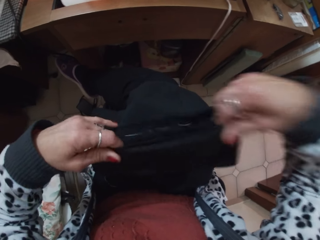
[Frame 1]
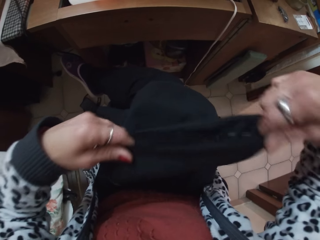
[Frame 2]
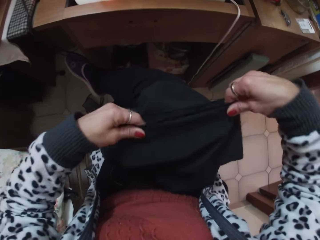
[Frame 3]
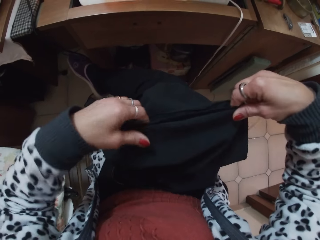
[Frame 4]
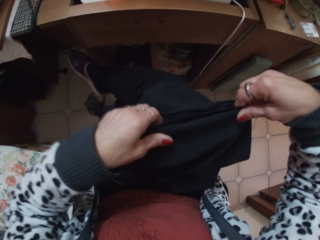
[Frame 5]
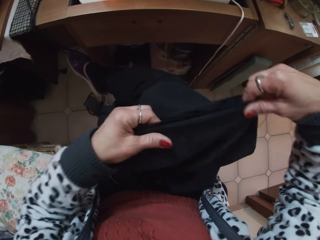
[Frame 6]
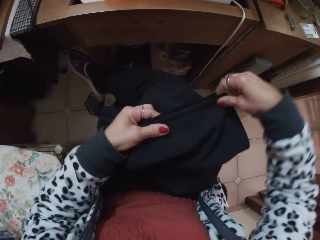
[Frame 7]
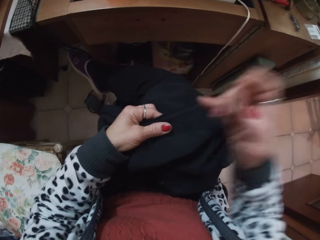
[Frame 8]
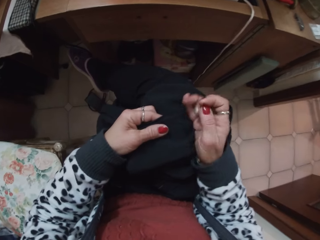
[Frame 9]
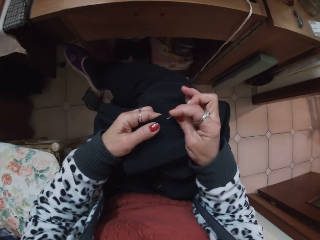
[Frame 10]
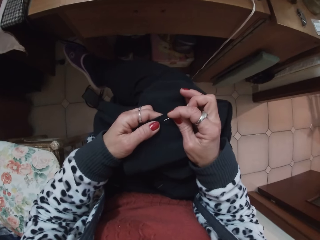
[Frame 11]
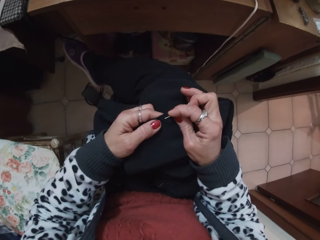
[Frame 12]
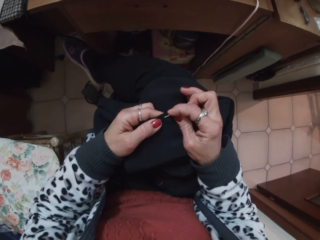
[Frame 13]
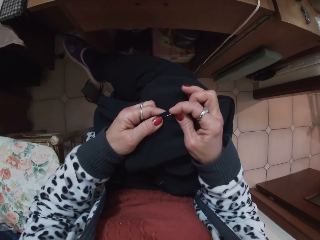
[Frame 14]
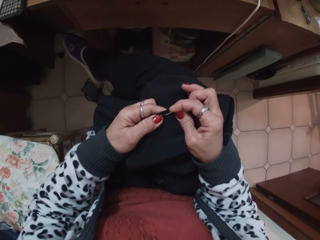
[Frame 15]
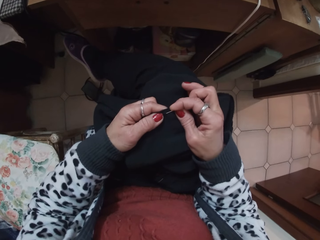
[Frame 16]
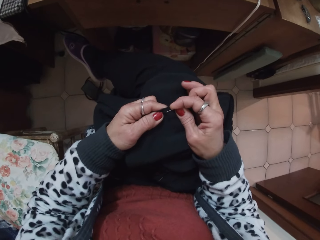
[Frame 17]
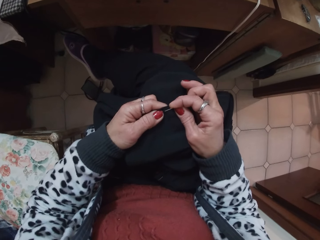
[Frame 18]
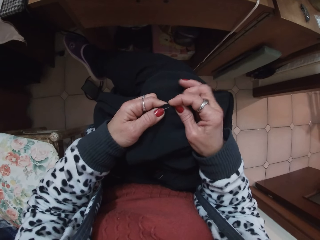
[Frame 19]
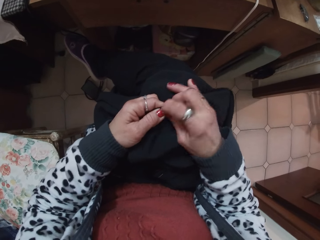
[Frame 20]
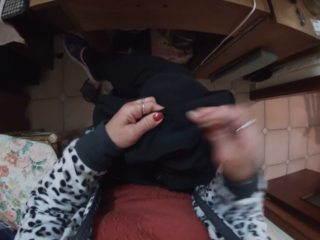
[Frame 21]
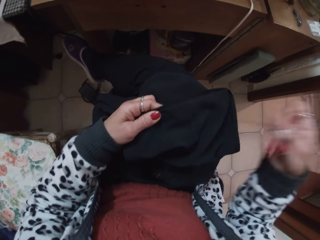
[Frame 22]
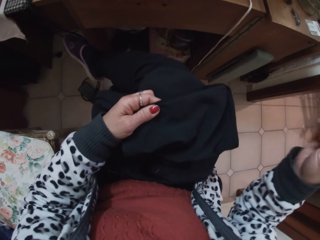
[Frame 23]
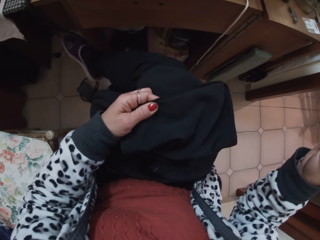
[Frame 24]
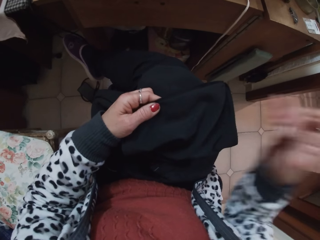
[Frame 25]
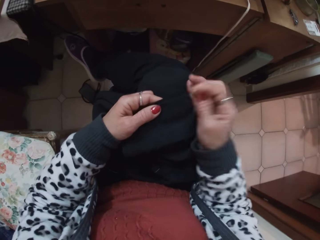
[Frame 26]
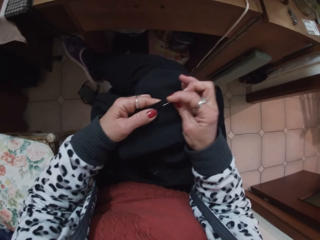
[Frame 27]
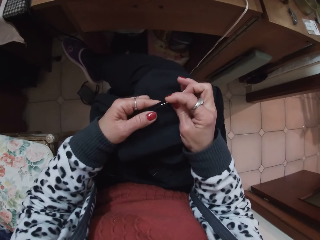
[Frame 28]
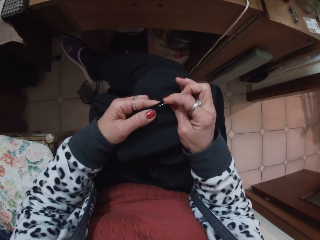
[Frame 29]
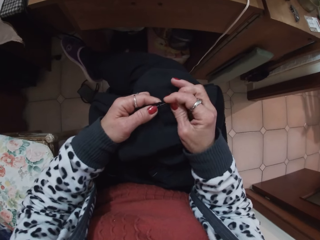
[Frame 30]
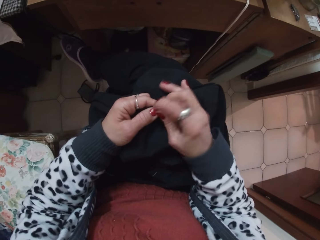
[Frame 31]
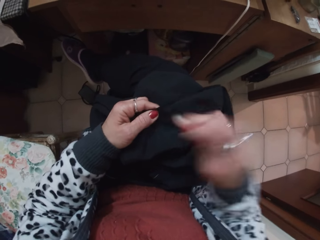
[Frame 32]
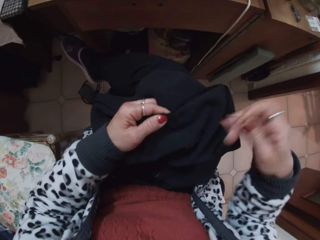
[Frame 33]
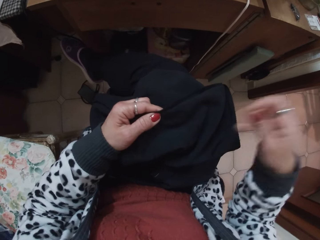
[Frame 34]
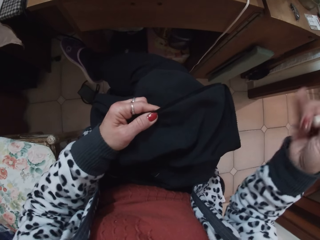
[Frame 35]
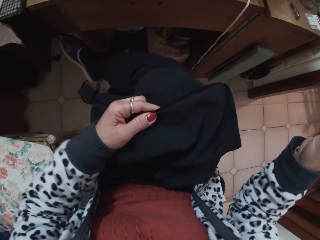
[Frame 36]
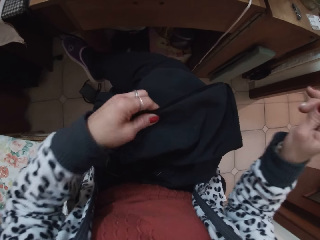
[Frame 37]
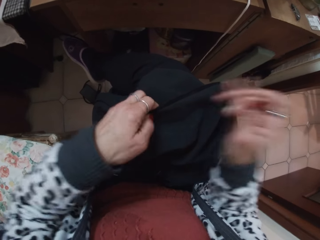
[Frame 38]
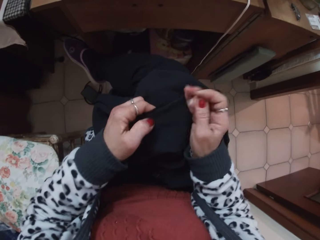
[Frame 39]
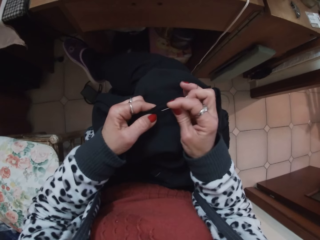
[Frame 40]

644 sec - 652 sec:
The camera wearer sews the cloth with the needle.

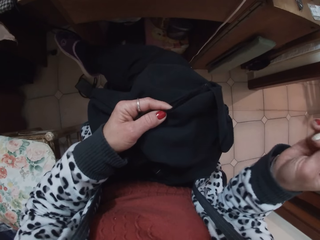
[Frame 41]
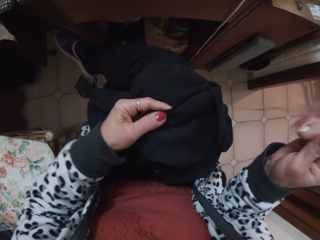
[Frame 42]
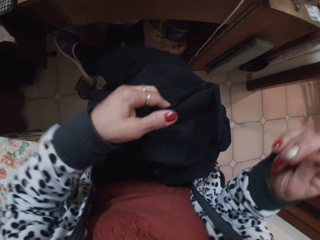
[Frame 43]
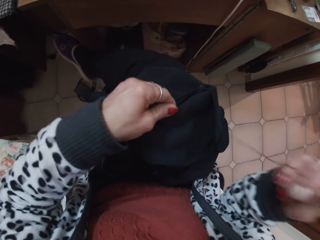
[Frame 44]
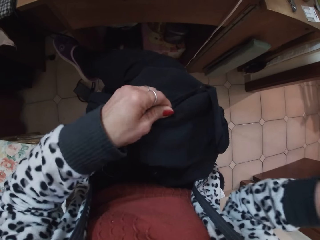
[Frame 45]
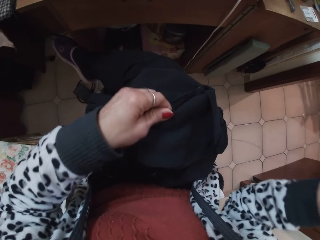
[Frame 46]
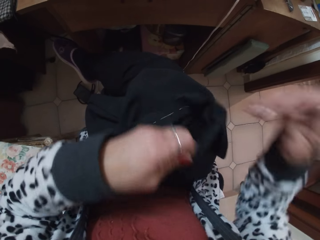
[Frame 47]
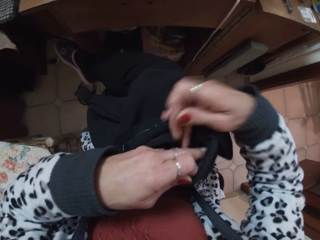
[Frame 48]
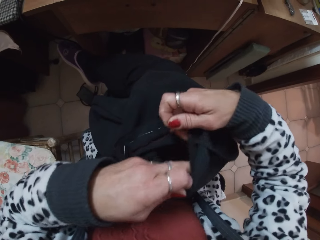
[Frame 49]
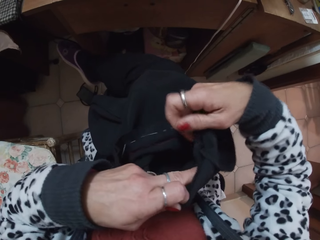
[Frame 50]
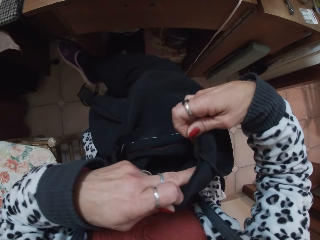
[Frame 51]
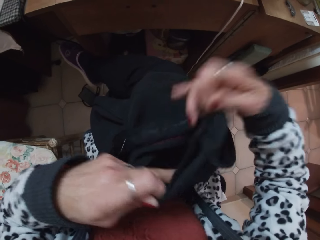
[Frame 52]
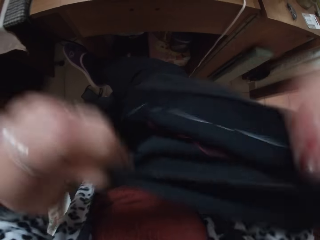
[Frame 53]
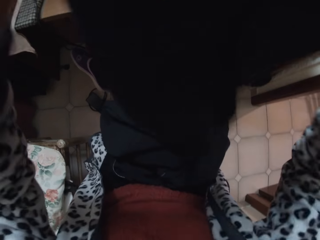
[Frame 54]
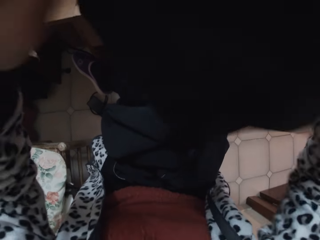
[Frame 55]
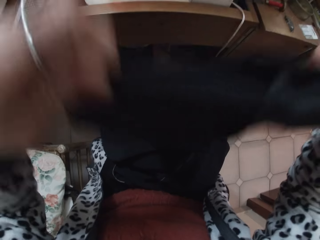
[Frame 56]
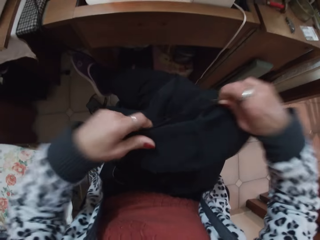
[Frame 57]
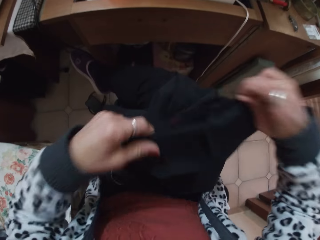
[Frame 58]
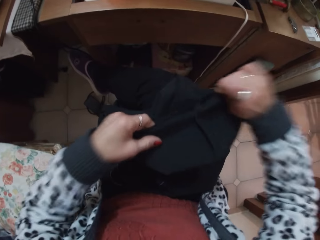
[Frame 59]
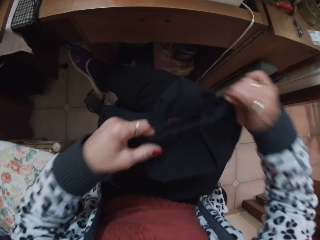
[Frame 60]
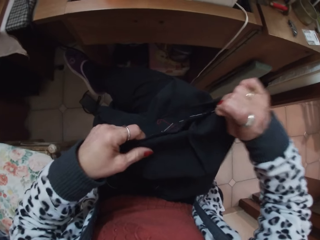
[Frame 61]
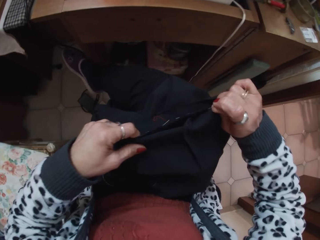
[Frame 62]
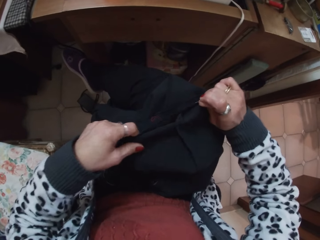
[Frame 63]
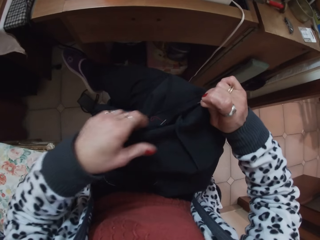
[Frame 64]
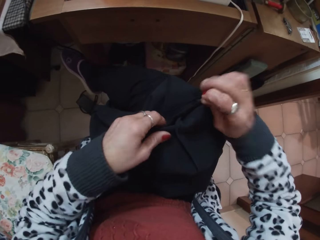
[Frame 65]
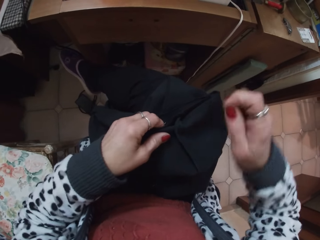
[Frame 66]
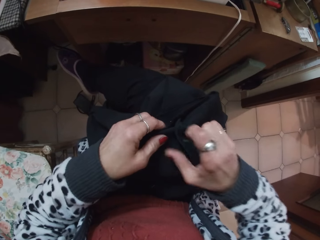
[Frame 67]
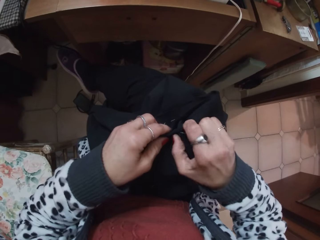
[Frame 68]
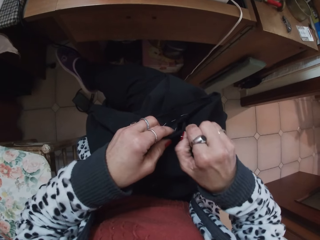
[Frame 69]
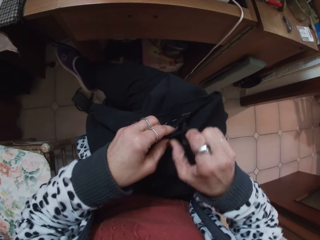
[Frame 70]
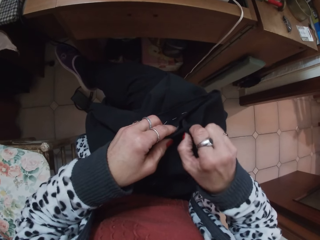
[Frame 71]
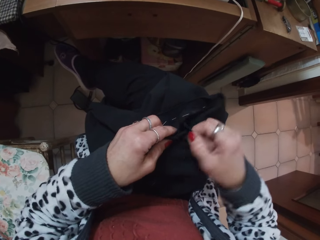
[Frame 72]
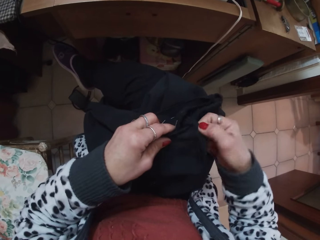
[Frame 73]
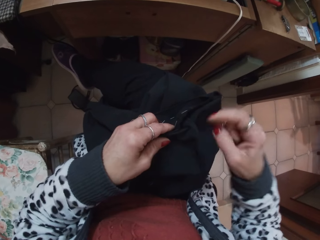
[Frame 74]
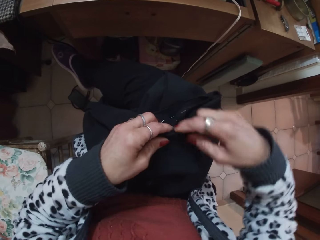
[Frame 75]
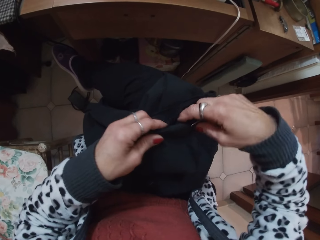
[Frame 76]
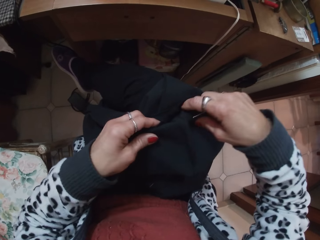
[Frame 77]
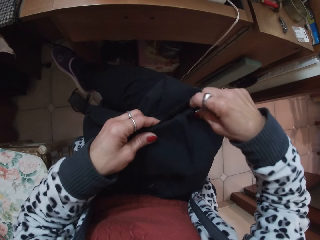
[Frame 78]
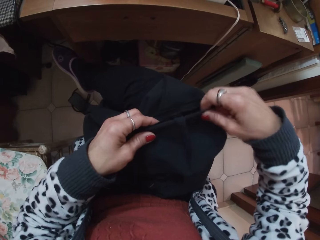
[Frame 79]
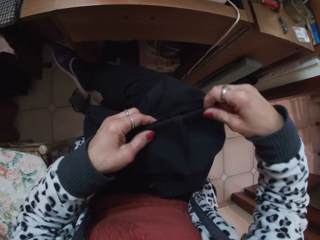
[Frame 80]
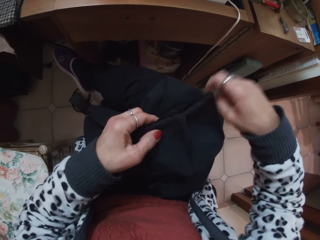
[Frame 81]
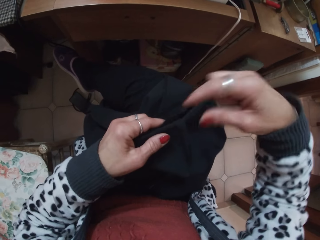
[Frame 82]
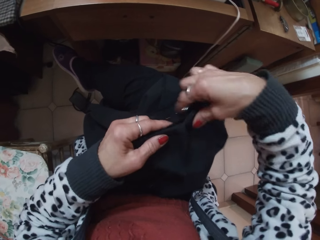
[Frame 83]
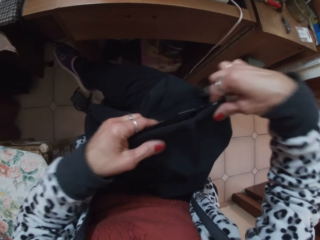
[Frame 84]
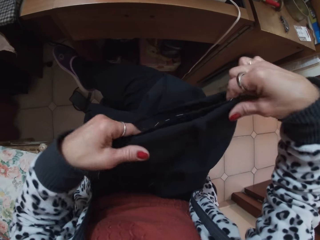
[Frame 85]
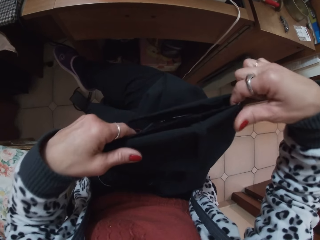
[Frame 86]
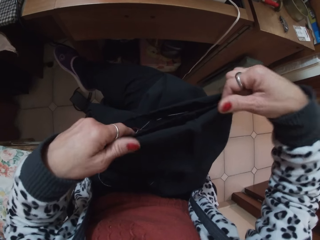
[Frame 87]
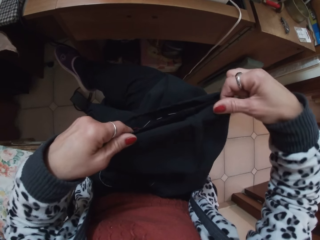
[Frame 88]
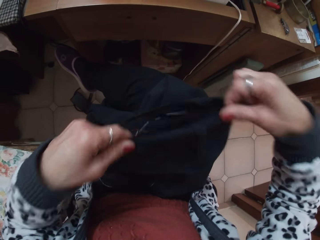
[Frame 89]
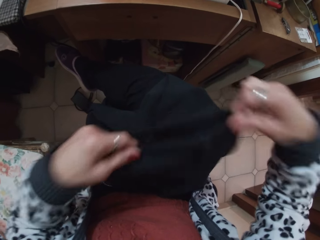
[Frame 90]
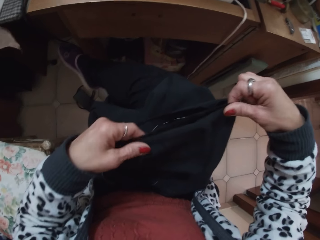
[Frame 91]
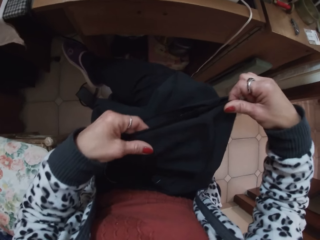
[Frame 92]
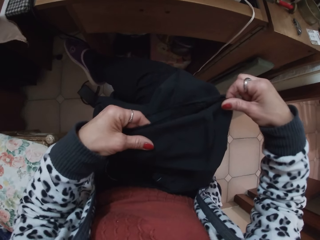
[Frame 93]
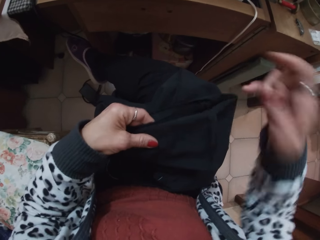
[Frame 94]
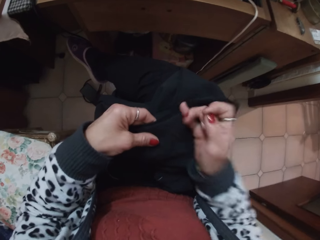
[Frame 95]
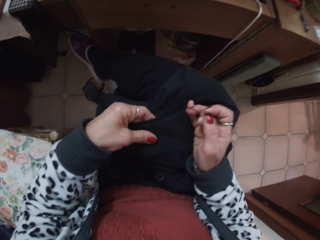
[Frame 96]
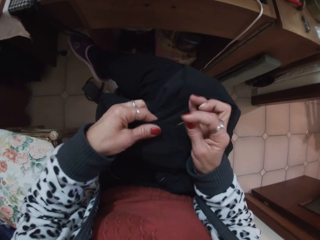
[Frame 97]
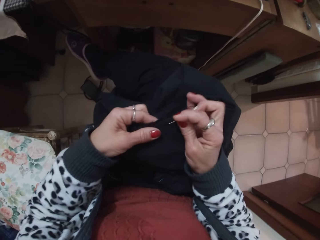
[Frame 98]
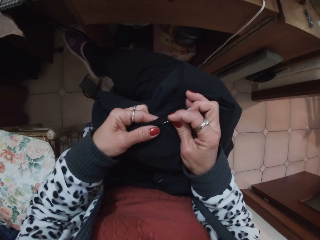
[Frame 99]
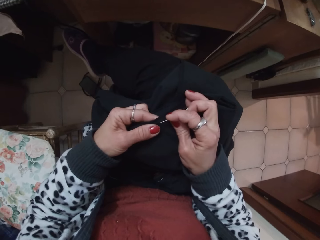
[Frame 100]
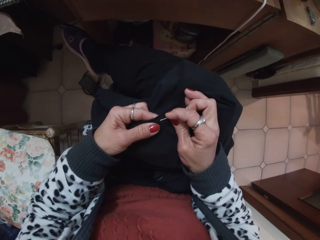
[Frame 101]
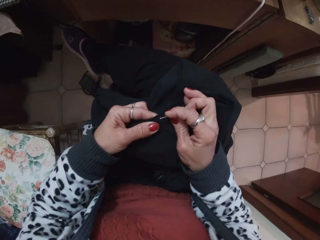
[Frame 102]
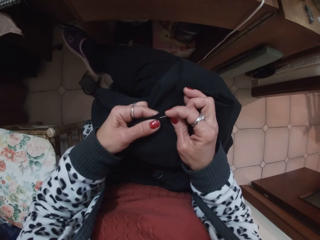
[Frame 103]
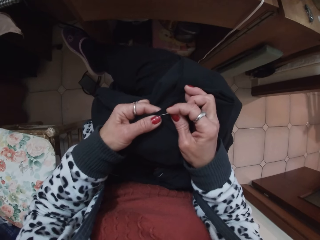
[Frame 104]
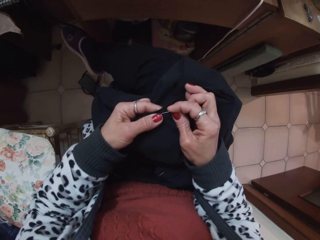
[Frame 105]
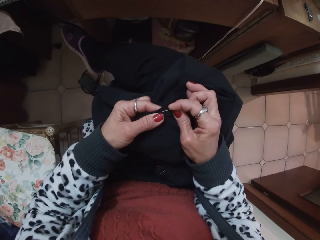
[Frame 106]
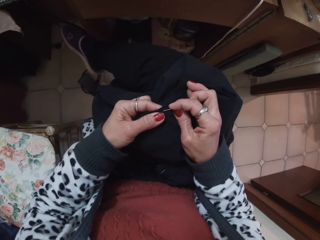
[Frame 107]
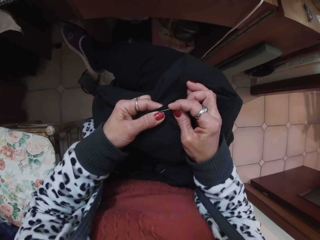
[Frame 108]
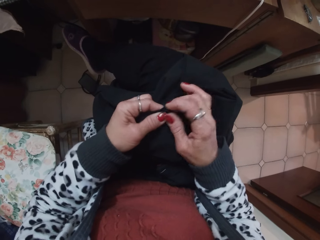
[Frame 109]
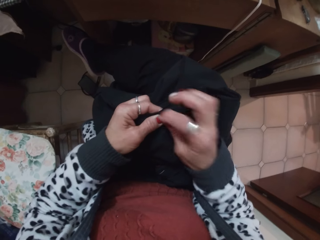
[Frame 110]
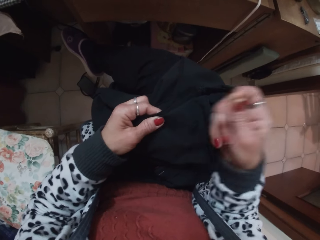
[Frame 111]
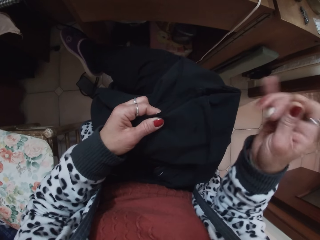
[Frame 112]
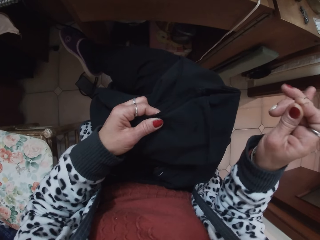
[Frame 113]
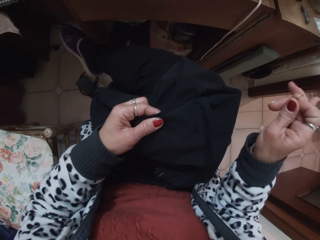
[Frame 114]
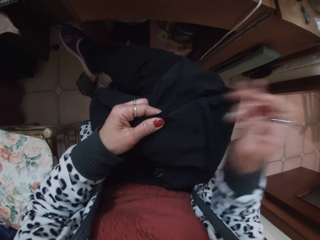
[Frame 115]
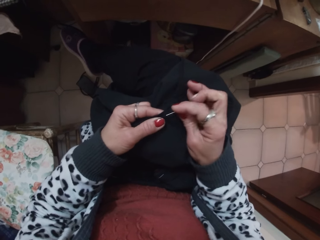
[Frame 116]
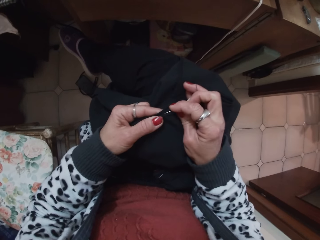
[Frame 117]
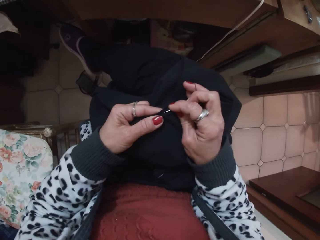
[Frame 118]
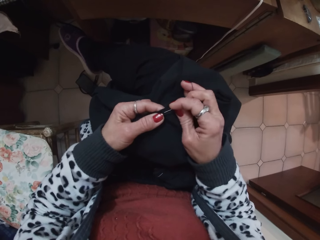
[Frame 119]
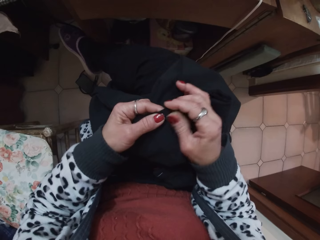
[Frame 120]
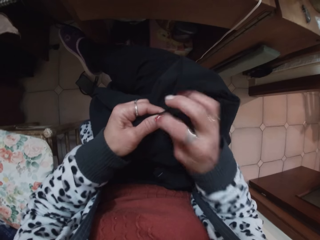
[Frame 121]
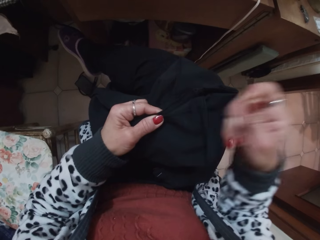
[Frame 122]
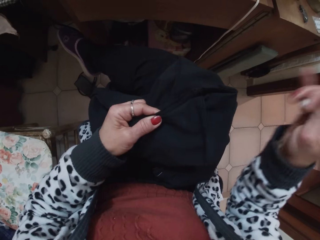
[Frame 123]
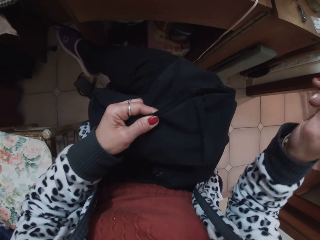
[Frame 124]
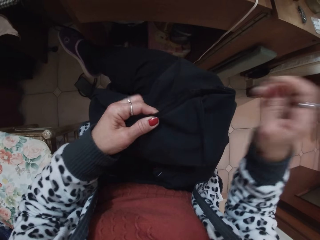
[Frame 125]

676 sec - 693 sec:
The camera wearer adjusts the cloth. They sew the cloth with the needle.
